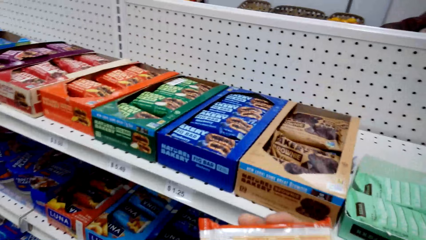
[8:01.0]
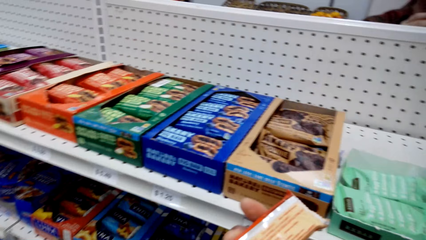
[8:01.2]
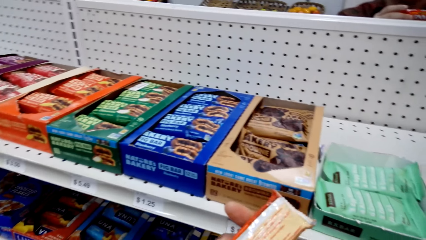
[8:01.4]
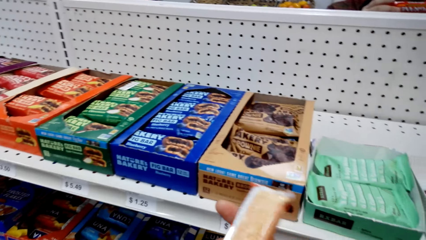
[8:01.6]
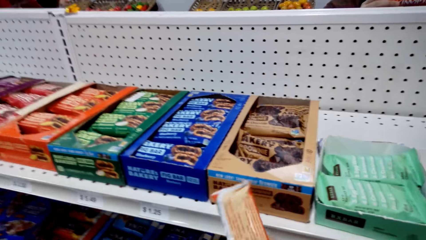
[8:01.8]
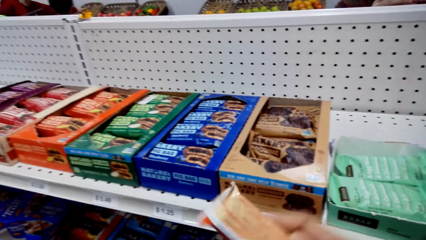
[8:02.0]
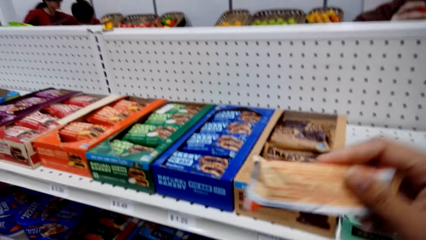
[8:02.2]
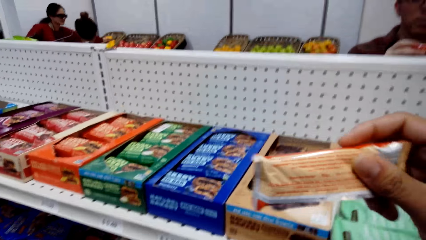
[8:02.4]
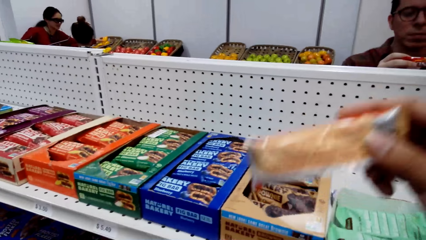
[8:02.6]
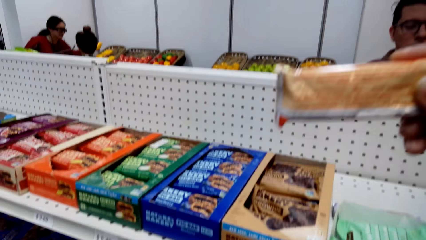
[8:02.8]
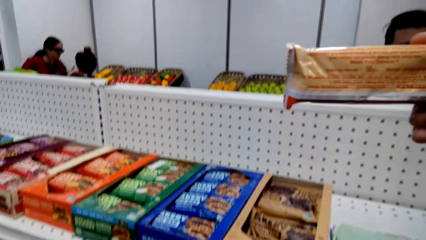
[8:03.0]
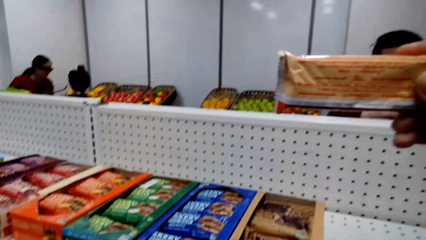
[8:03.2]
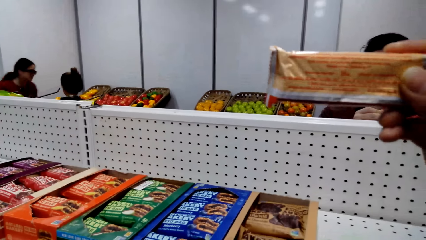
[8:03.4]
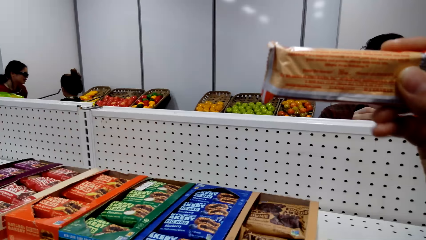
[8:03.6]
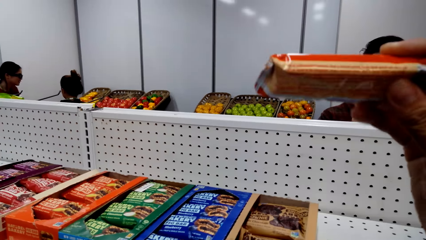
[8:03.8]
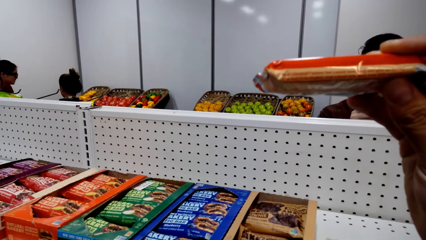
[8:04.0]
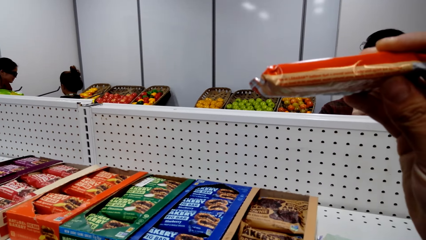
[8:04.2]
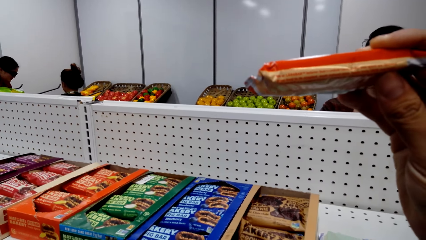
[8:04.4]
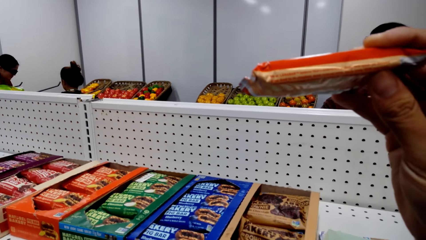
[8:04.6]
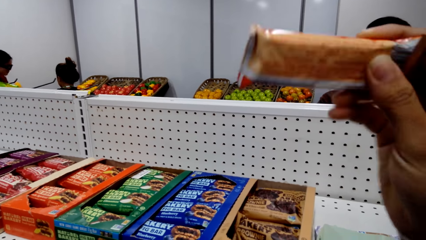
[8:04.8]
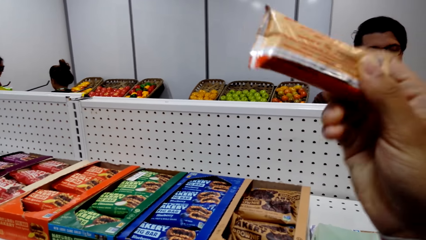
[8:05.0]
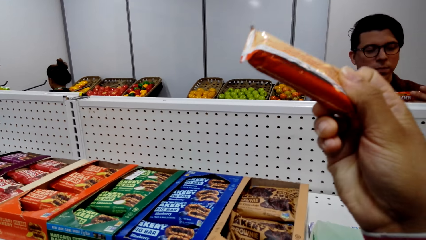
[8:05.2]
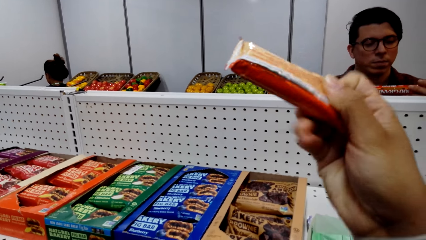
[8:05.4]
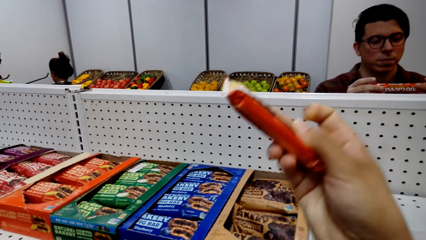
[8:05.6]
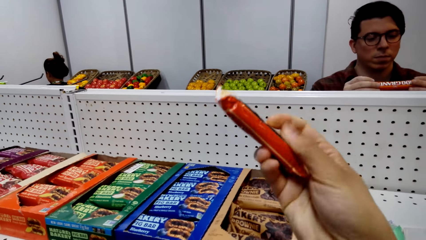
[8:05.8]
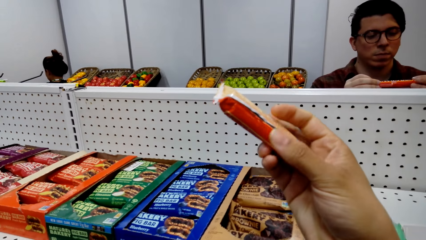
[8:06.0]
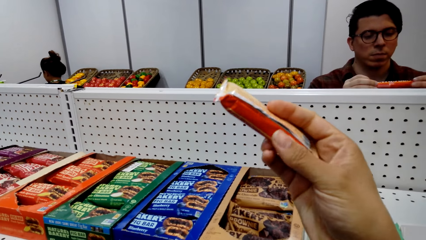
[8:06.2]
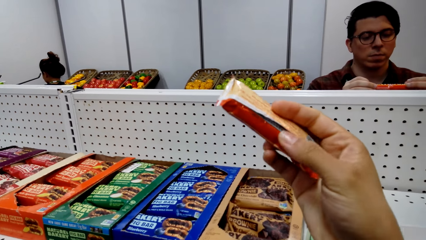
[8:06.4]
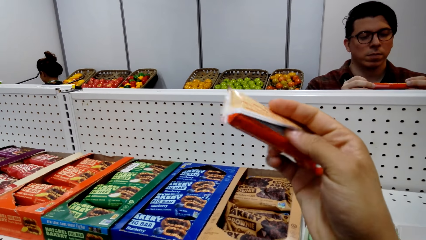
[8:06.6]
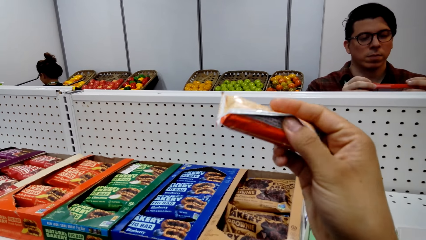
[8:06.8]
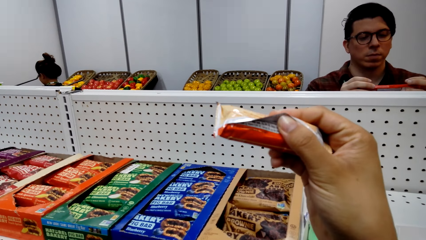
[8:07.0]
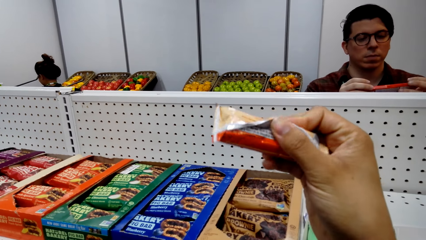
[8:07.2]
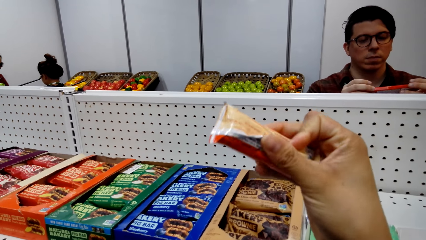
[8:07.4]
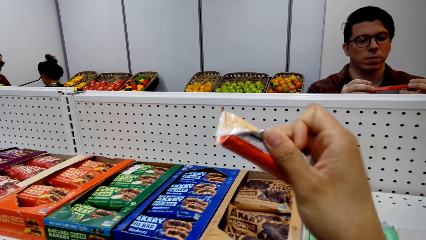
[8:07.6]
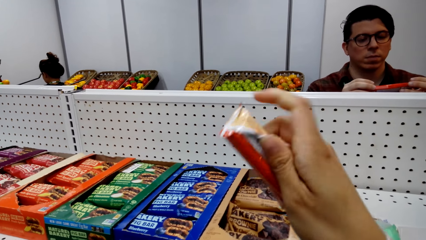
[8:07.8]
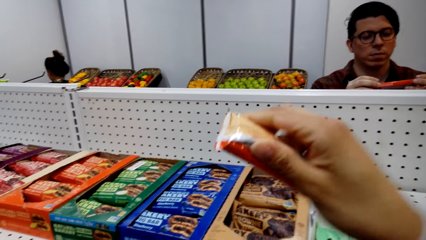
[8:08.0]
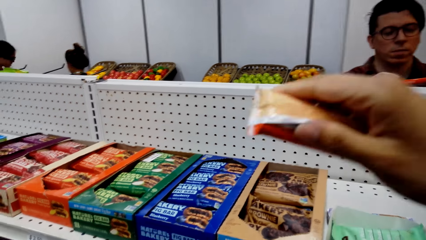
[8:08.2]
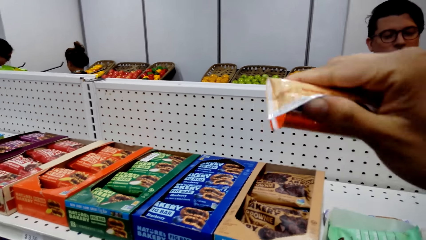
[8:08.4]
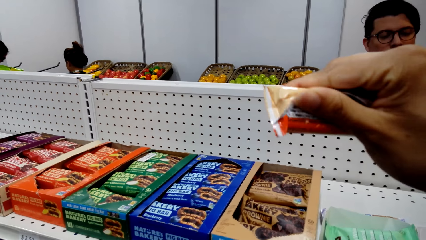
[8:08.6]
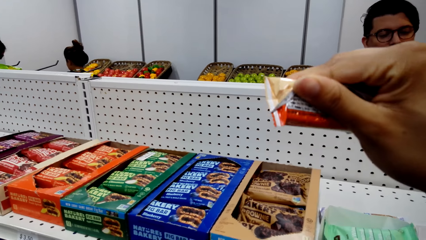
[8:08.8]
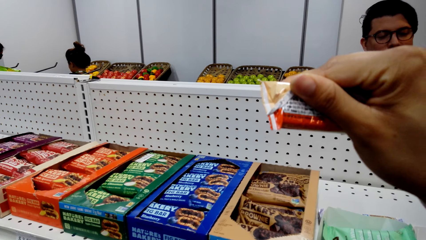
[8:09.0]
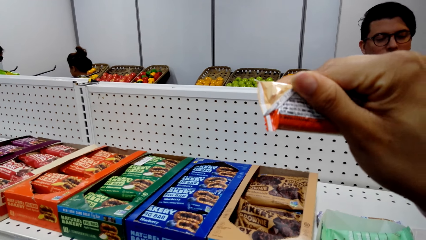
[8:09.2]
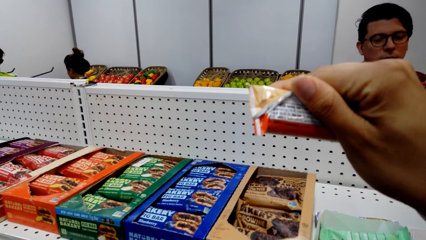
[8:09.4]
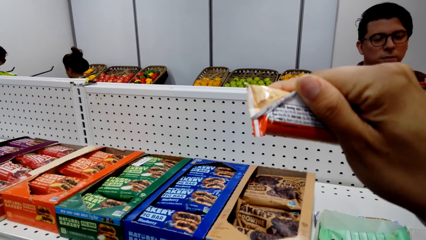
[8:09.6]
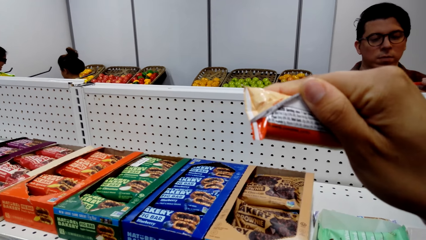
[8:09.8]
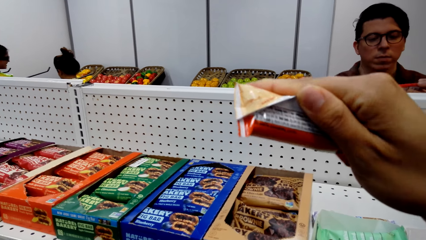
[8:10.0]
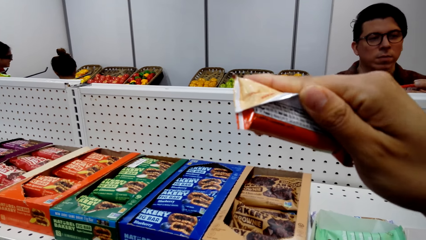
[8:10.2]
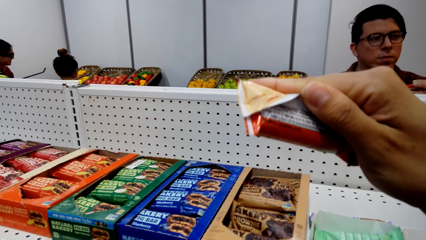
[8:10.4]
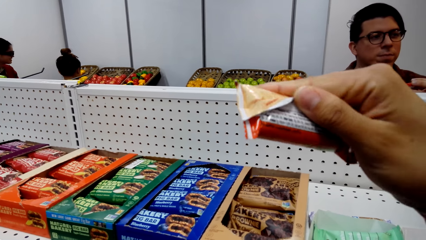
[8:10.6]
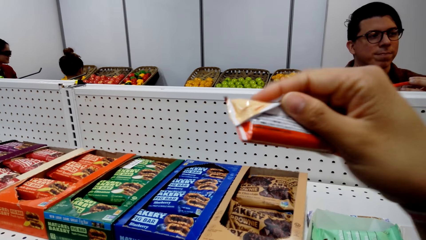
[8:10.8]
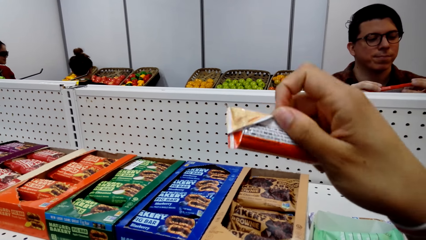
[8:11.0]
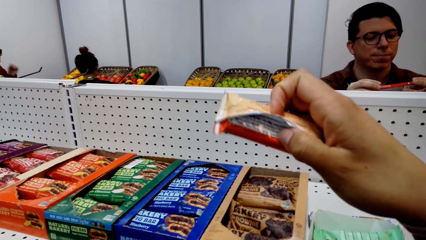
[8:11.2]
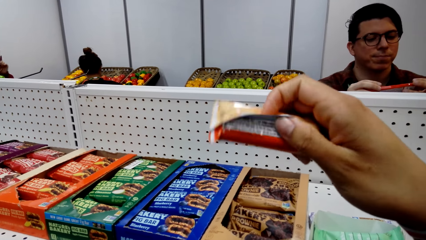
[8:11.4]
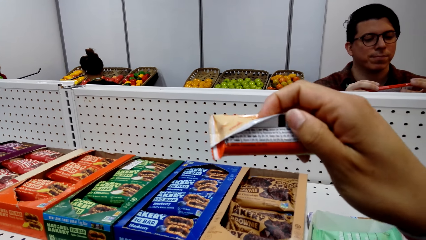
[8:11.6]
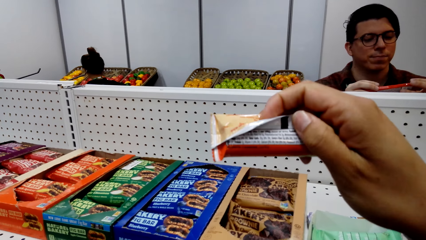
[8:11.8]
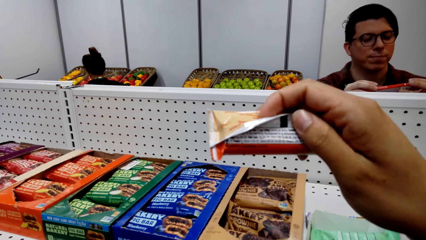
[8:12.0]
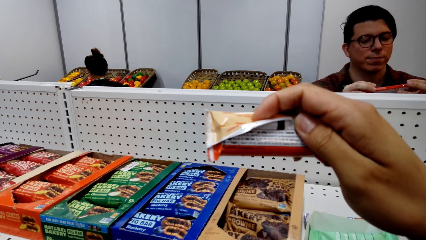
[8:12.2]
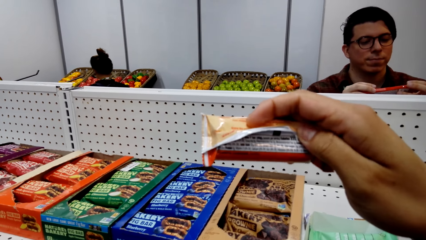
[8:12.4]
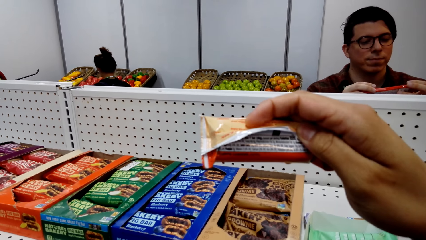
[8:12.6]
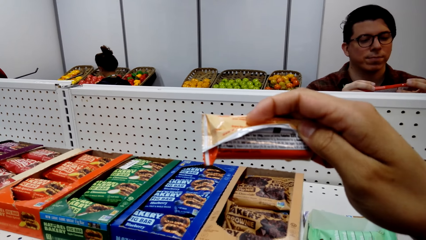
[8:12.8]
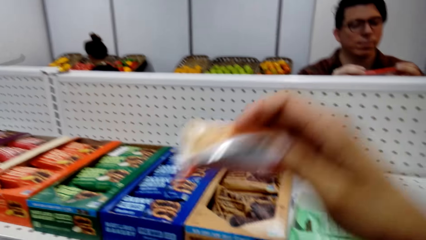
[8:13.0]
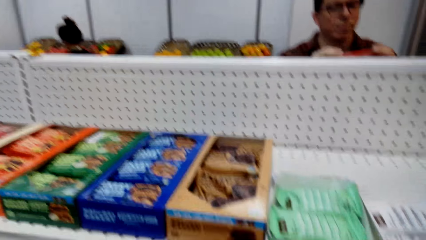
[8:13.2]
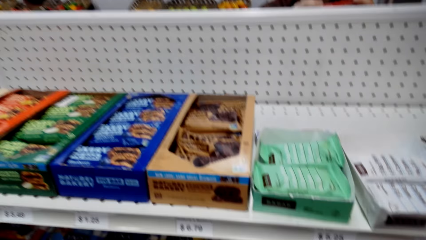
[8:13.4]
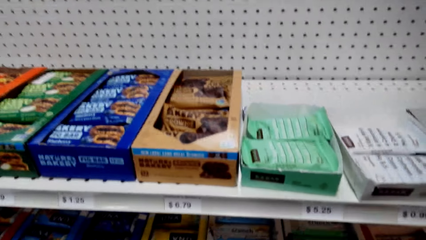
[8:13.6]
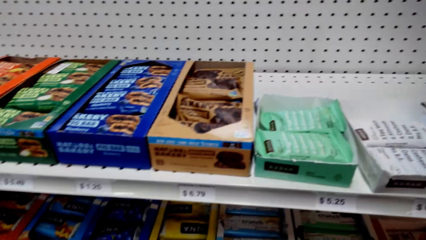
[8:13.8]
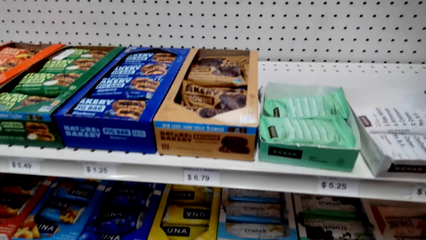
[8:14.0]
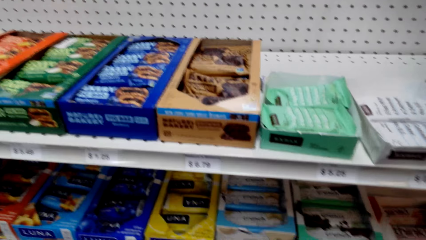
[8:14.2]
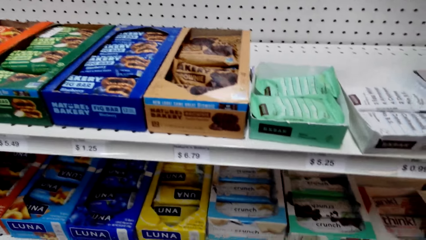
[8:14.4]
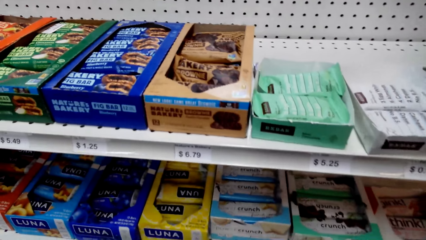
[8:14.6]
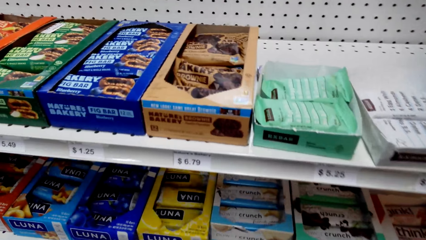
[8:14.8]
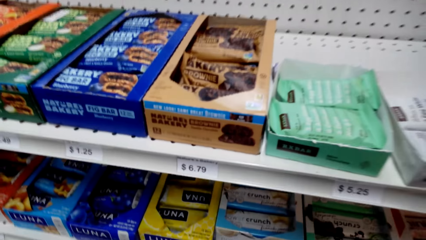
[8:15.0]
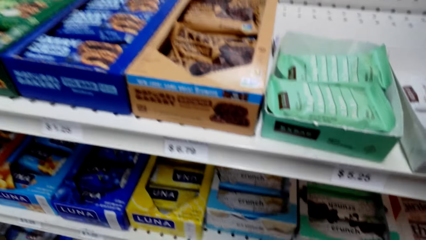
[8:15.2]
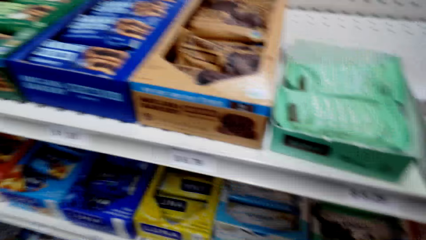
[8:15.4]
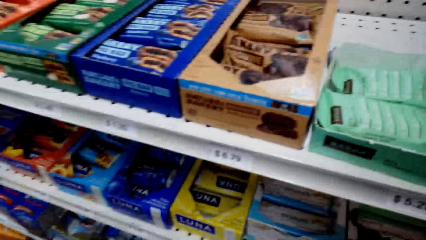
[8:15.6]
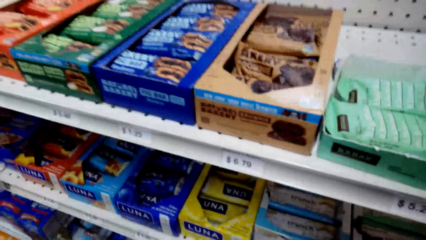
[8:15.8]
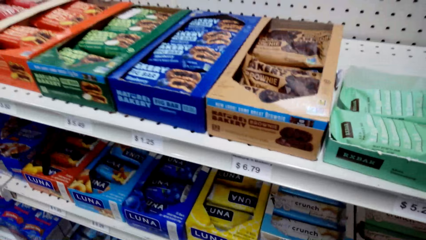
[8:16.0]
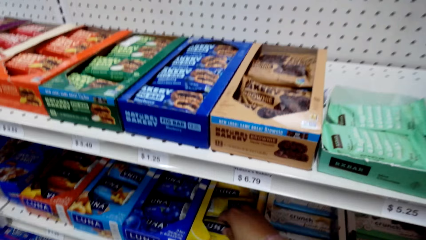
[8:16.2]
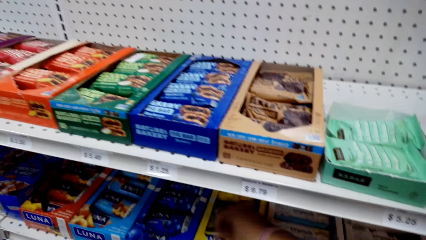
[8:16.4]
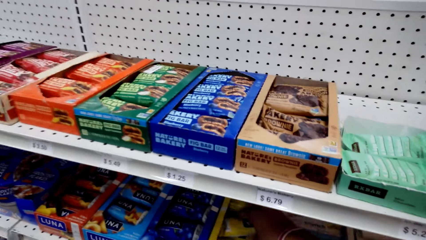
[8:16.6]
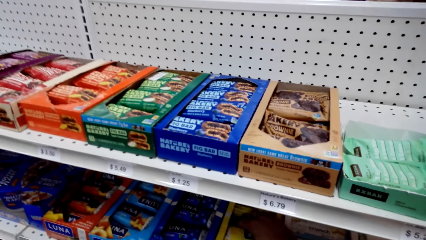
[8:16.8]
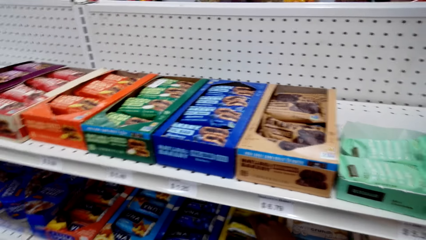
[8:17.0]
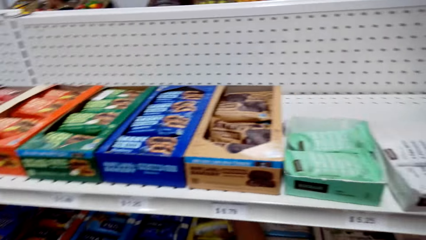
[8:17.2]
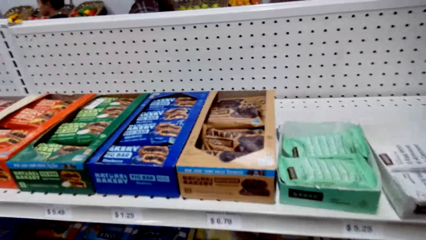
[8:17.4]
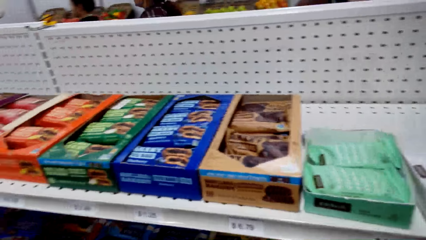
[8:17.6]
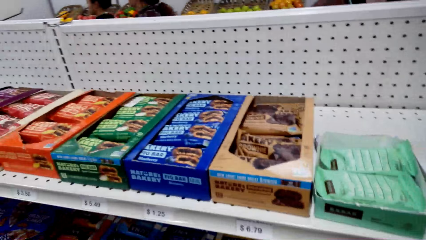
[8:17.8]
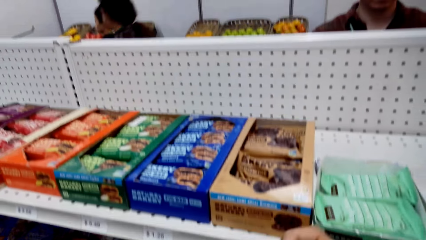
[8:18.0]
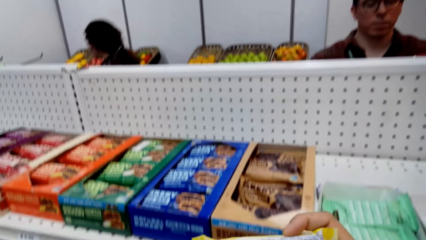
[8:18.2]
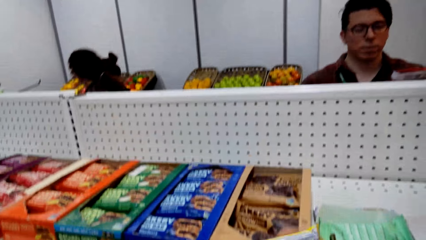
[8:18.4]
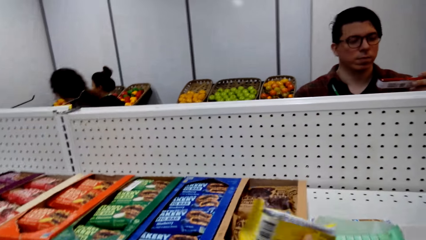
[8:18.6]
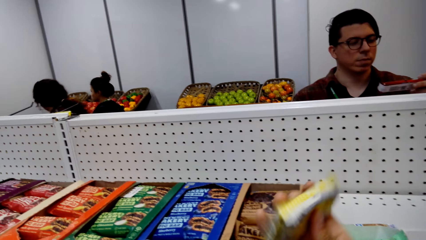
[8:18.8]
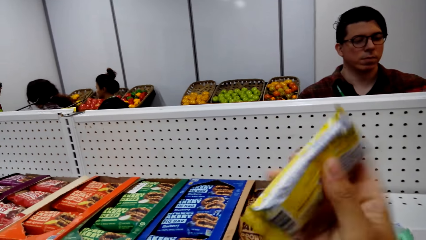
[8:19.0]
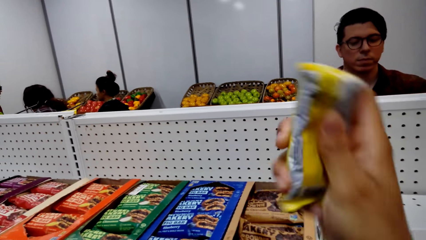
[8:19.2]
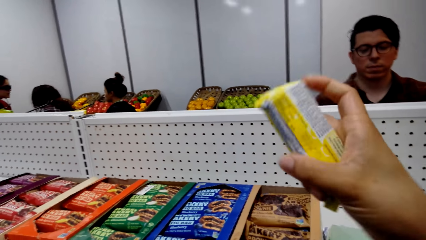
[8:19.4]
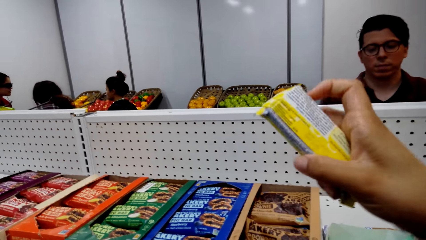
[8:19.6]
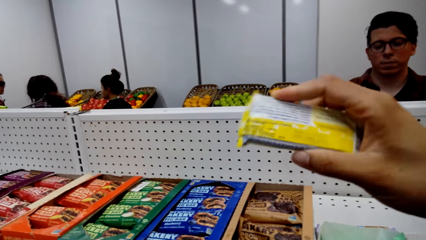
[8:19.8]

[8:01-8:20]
The camera wearer checks a packet of biscuits. They unfold the packet. They look around. They pick the packet of biscuits from the shelf. A woman walks around. The camera wearer checks the packet of biscuits.
